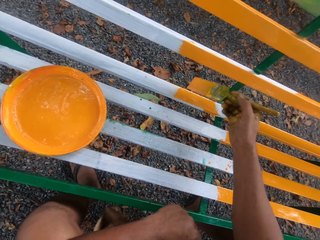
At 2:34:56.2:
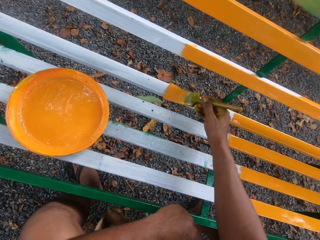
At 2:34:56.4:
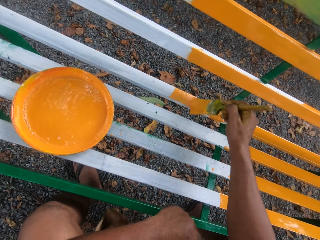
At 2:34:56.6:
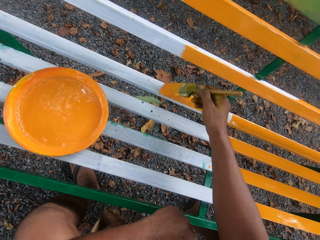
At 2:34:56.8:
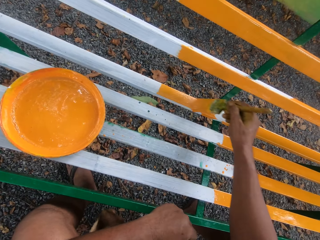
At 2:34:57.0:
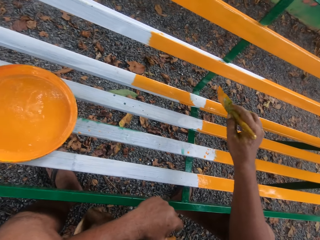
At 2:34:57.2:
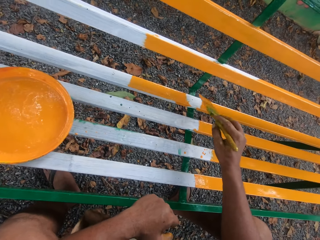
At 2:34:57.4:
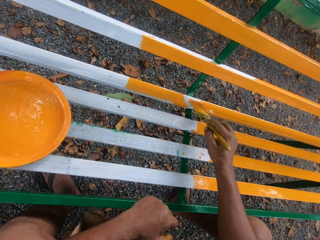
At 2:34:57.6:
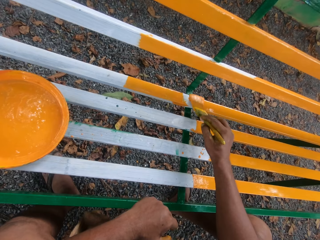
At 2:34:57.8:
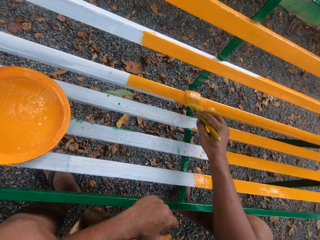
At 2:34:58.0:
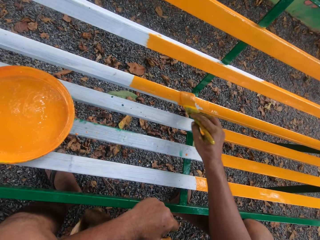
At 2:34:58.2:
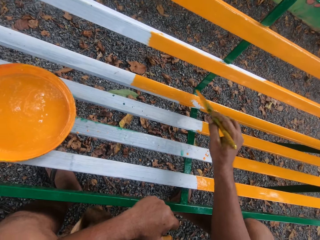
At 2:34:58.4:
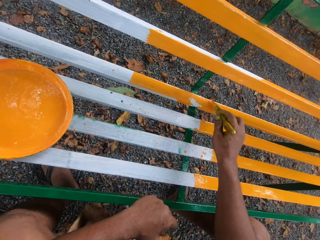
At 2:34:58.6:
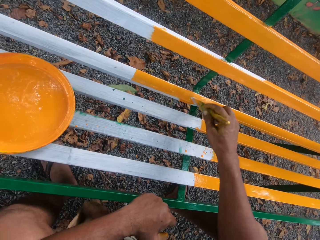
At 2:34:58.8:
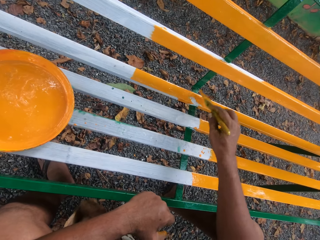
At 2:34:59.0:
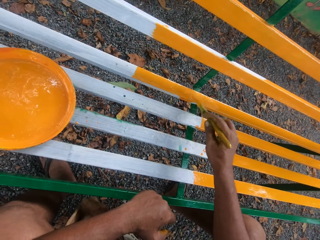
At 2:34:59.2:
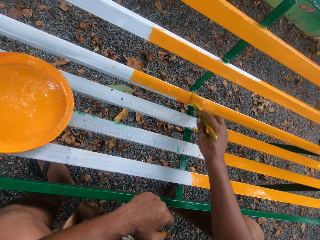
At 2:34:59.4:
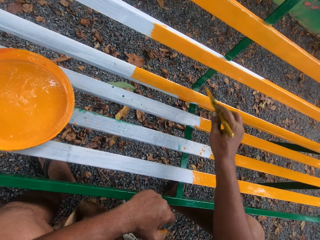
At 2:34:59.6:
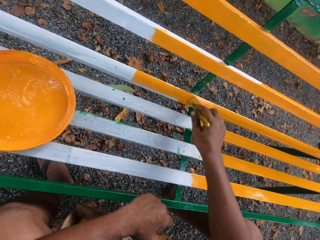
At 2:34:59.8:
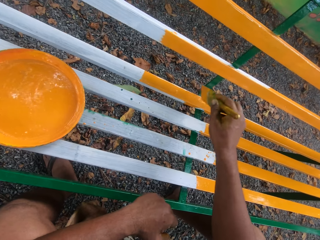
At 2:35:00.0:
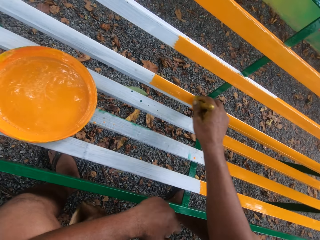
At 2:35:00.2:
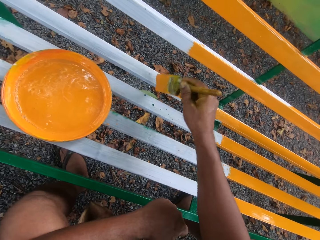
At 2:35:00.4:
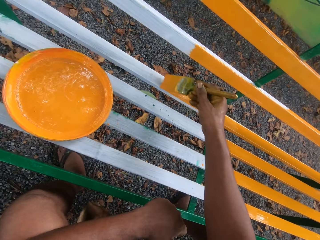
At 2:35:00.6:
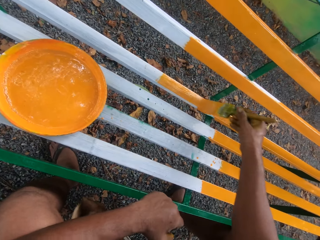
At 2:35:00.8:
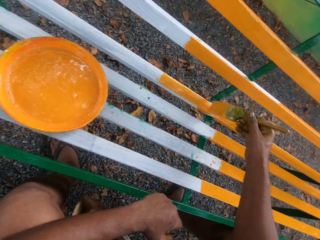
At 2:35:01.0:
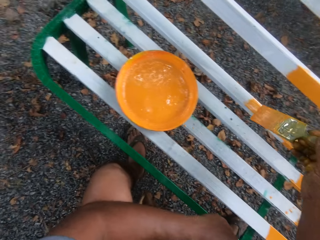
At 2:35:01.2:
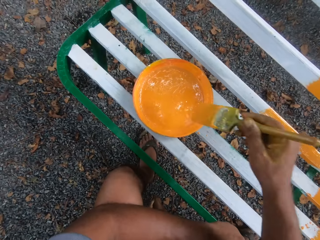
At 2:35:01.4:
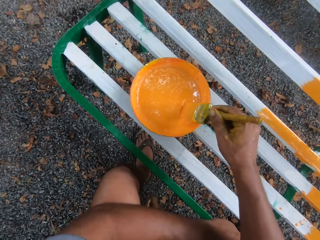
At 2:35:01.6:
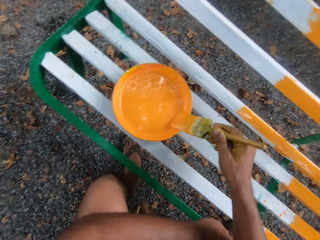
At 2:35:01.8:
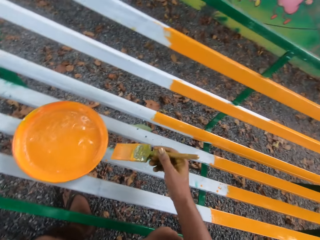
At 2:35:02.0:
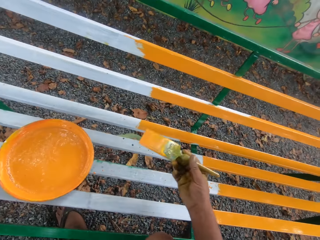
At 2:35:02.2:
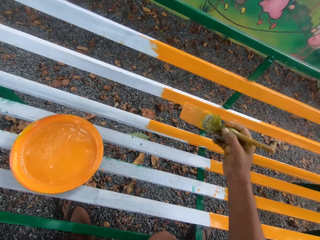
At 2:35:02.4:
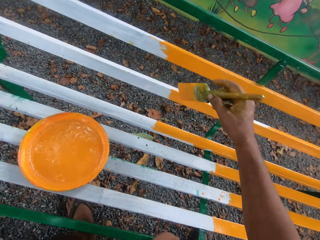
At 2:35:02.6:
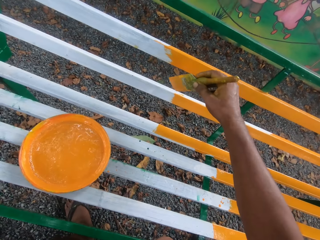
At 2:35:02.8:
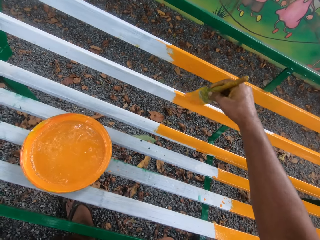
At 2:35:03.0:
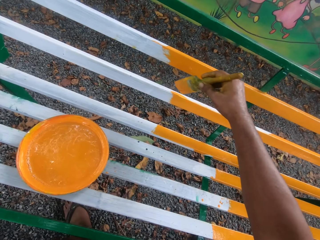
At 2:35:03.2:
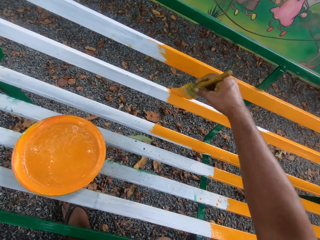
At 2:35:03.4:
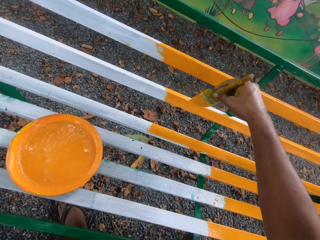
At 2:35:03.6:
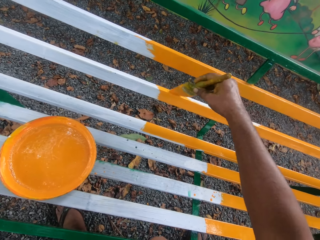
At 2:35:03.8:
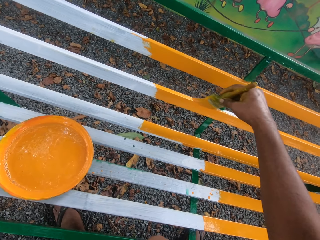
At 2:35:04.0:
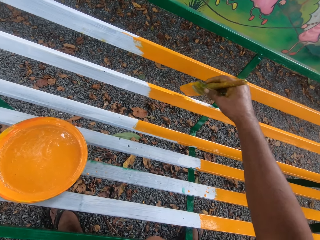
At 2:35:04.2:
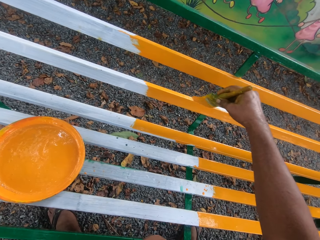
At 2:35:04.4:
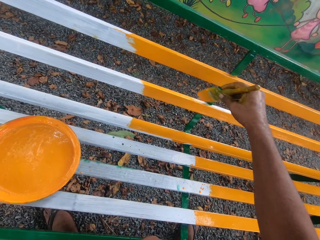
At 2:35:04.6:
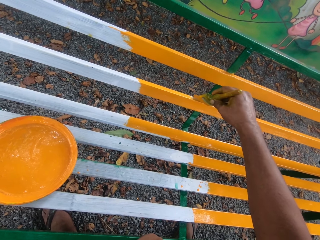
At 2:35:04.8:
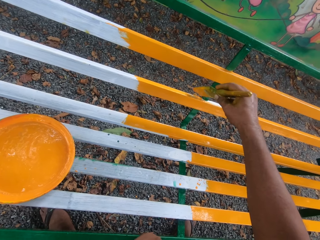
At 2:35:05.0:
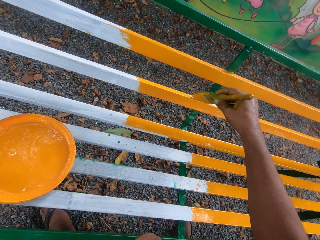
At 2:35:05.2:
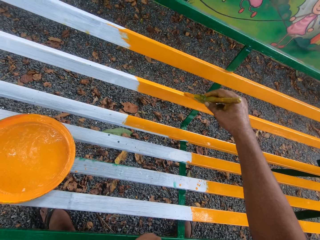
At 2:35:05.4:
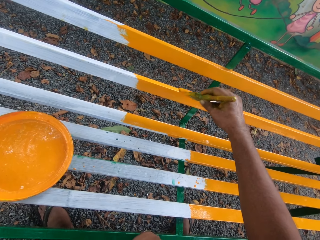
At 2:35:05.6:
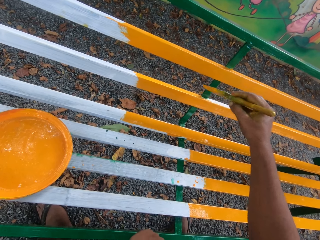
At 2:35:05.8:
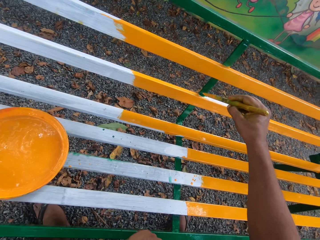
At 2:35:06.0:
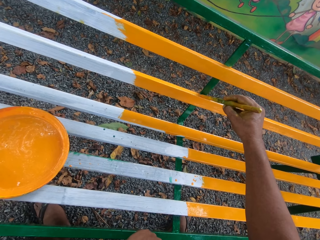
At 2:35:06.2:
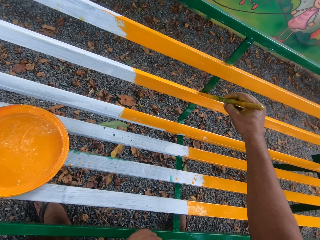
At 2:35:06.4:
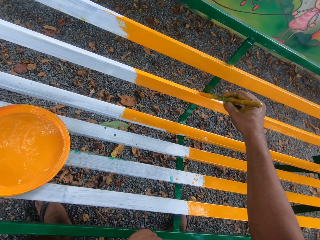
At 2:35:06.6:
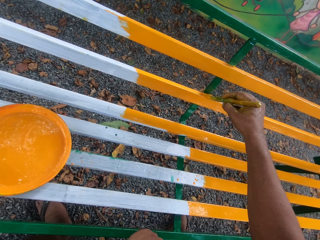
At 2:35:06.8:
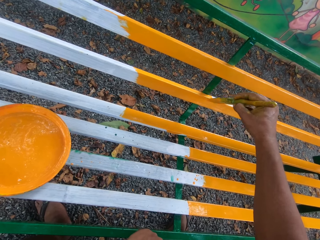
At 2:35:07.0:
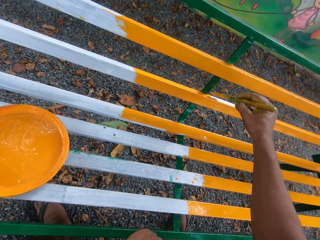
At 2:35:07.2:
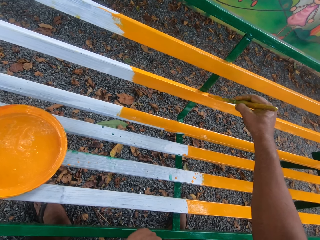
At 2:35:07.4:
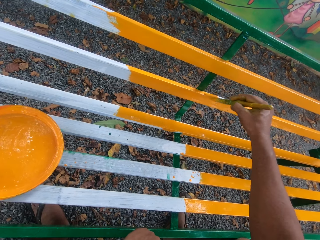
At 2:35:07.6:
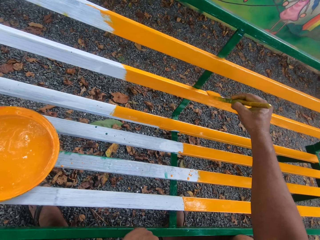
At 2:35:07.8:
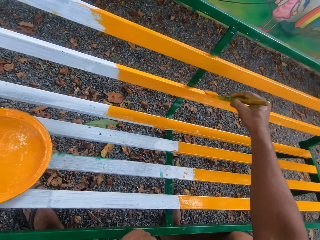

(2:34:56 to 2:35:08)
The camera wearer dips the brush into the paint. They paint the bench with the brush.

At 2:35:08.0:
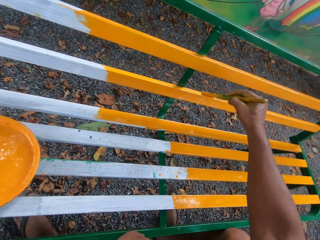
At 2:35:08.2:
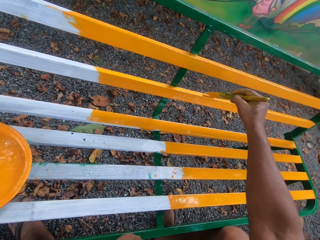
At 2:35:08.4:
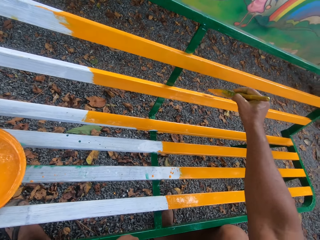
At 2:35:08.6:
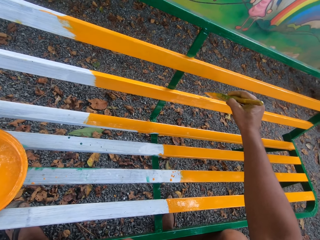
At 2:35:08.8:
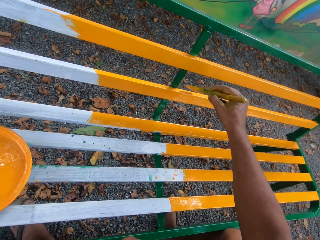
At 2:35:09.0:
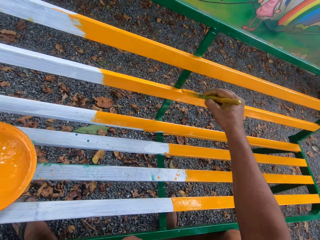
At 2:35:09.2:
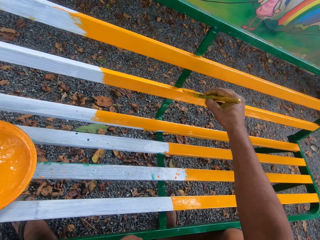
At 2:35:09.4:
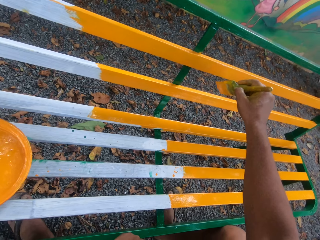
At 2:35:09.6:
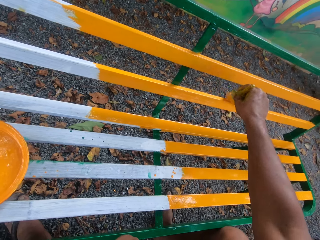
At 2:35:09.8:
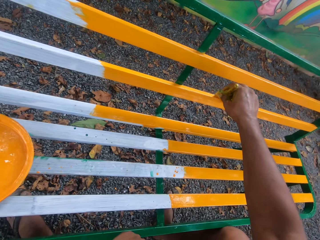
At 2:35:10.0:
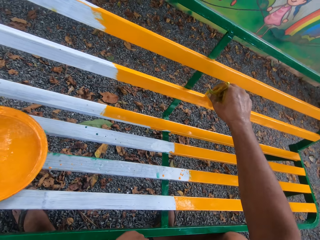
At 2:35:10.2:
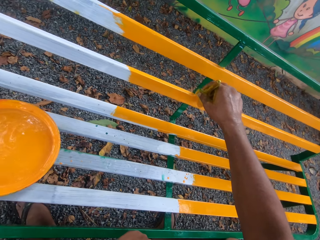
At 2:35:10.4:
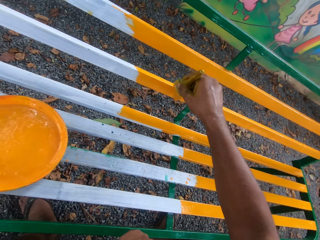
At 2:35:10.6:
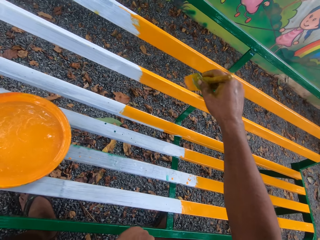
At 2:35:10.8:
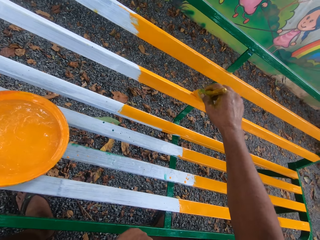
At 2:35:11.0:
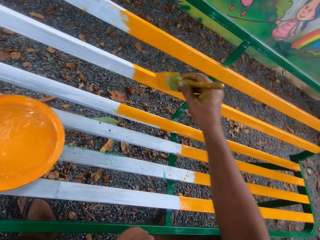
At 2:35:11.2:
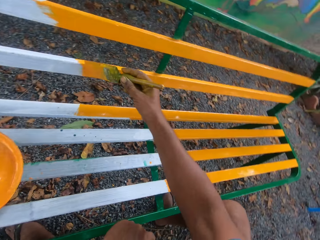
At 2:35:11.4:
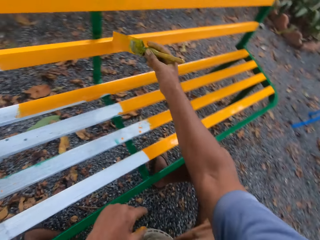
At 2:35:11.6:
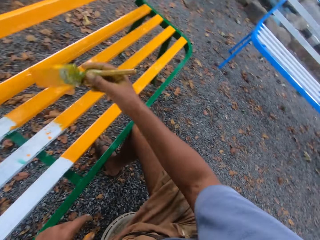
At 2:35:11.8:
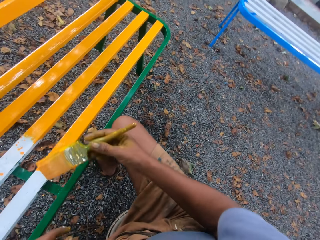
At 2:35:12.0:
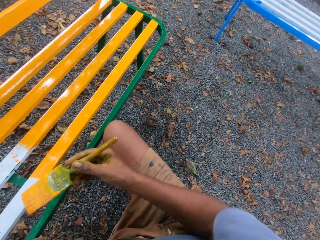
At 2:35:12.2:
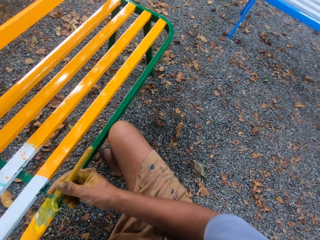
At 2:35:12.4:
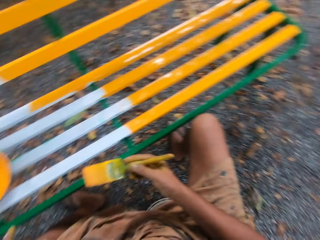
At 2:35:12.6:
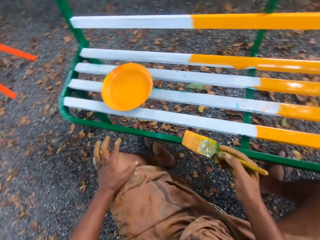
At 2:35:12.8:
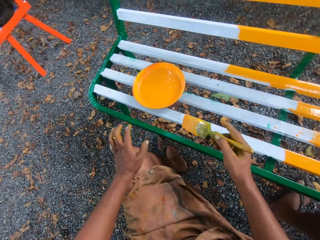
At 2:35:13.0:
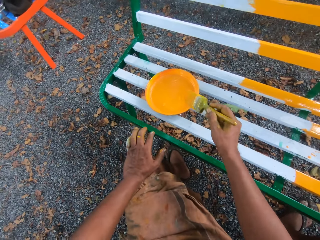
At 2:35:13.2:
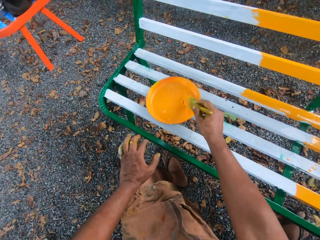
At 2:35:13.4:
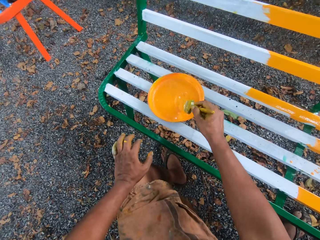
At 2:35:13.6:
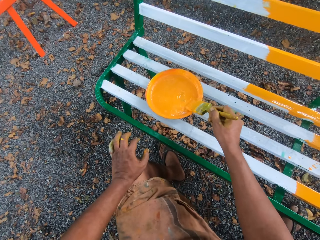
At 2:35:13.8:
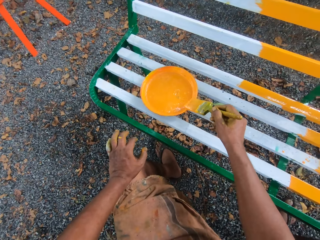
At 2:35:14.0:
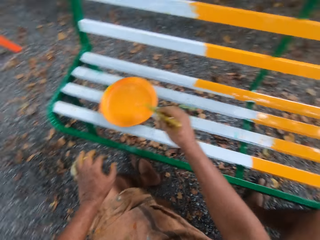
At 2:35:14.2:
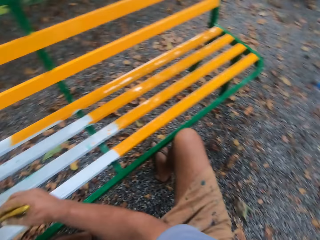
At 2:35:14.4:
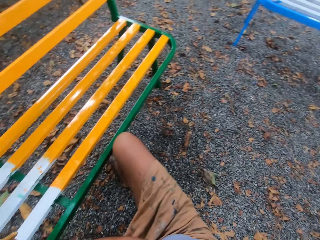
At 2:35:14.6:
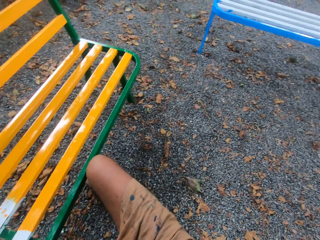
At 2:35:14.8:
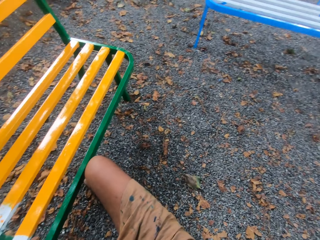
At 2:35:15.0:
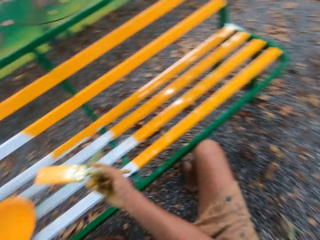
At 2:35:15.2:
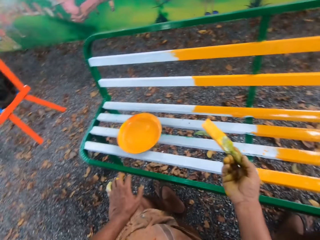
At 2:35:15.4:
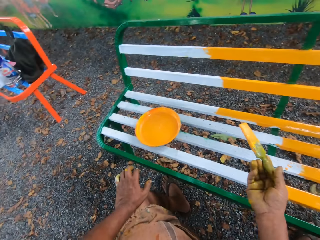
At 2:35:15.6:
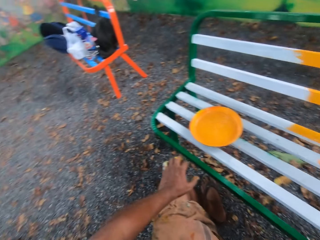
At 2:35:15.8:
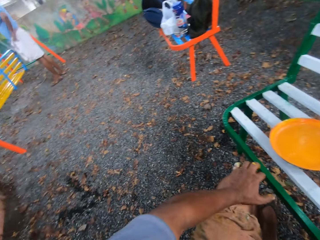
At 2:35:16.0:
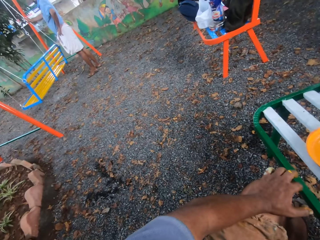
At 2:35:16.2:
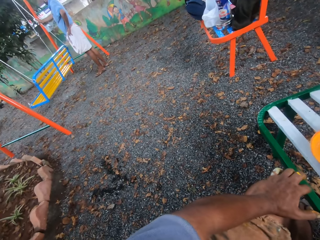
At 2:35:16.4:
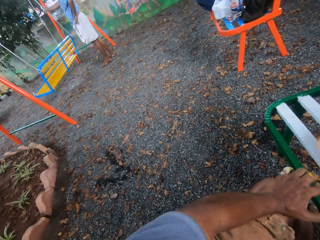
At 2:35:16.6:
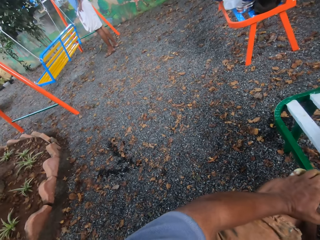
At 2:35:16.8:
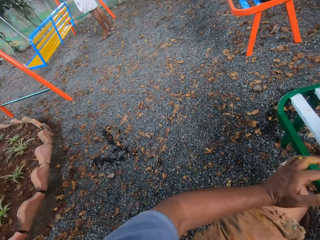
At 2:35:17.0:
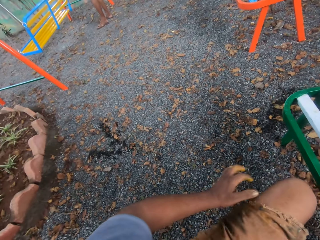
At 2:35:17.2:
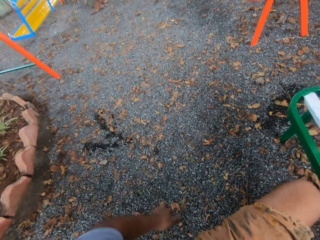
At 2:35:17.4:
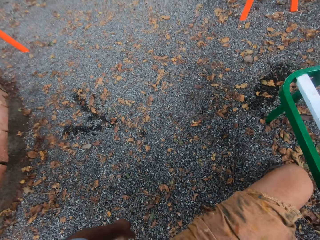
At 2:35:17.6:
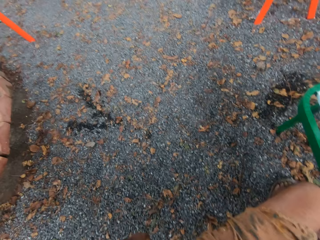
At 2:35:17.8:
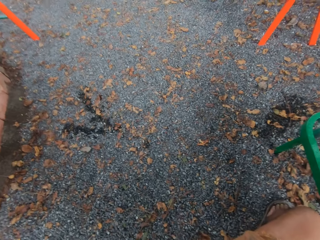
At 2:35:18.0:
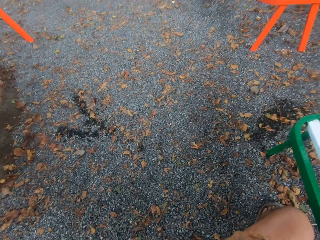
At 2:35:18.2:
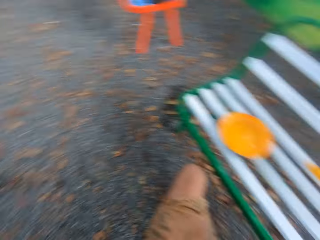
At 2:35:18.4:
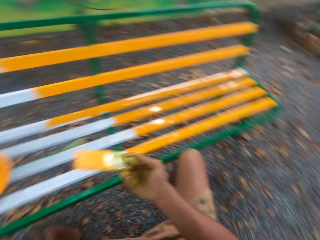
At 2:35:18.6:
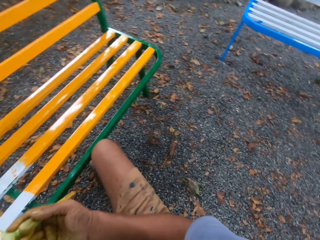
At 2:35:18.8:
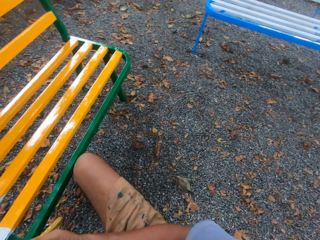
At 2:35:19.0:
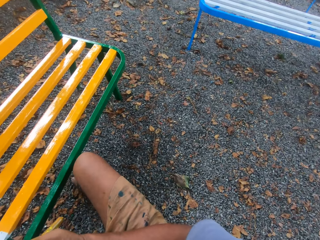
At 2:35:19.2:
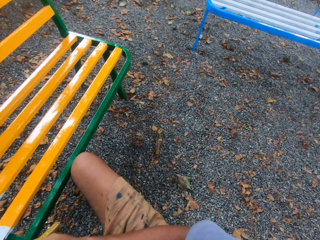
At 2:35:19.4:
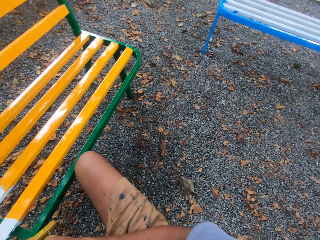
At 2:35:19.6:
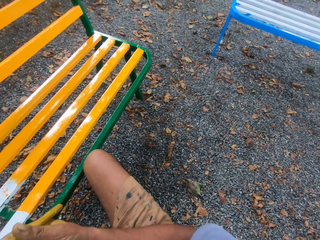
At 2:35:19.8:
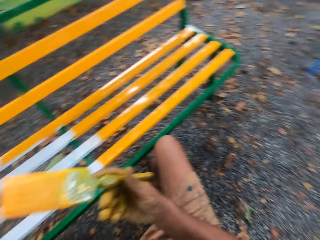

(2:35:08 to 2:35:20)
The camera wearer dips the brush into the paint. They look around.
